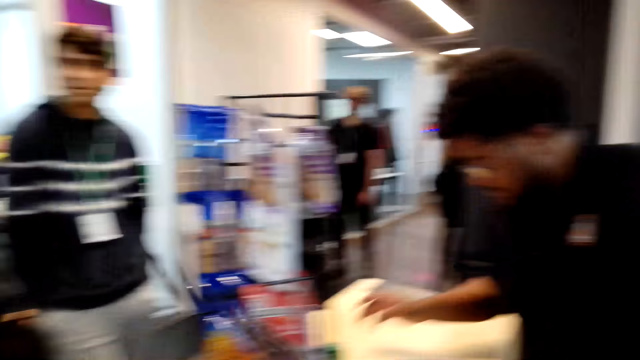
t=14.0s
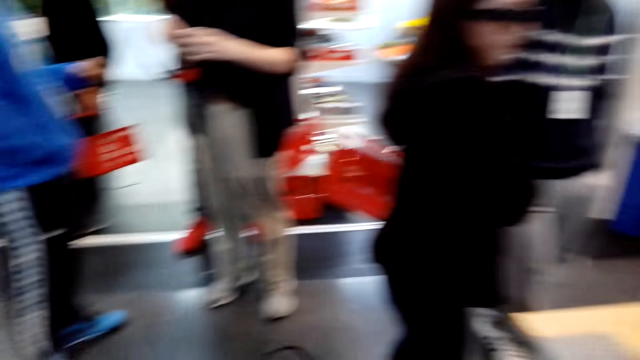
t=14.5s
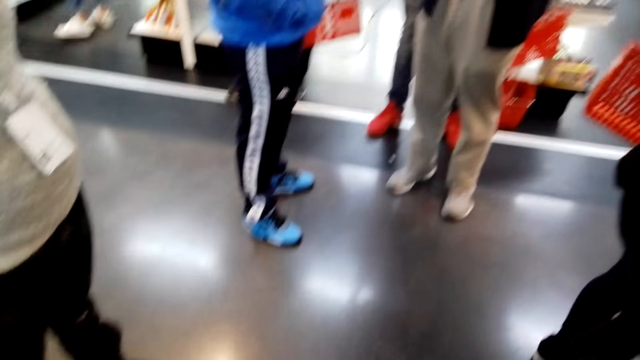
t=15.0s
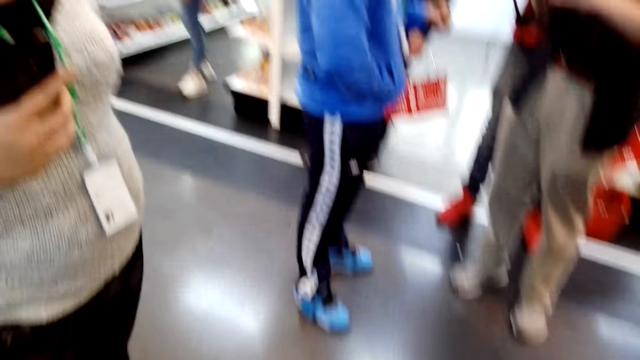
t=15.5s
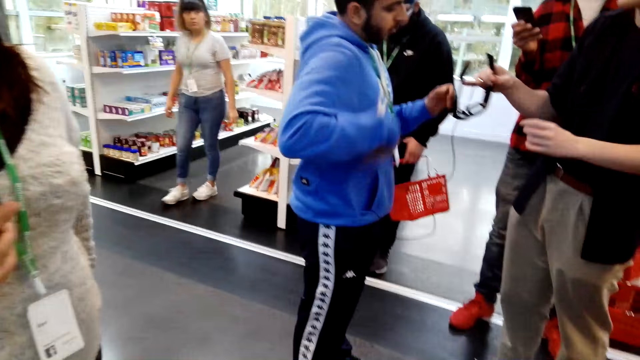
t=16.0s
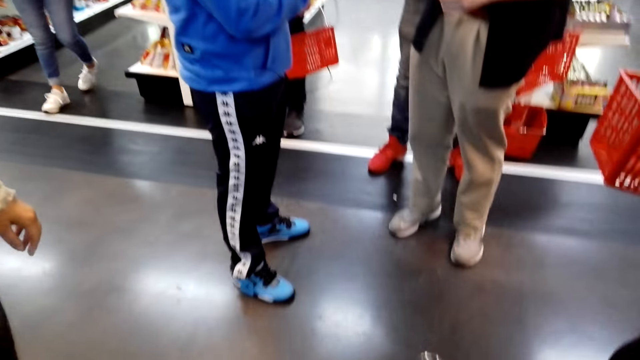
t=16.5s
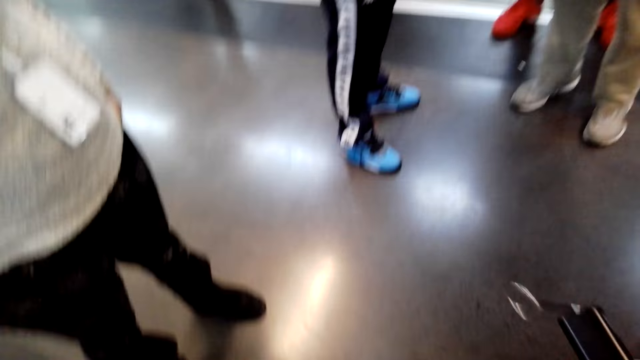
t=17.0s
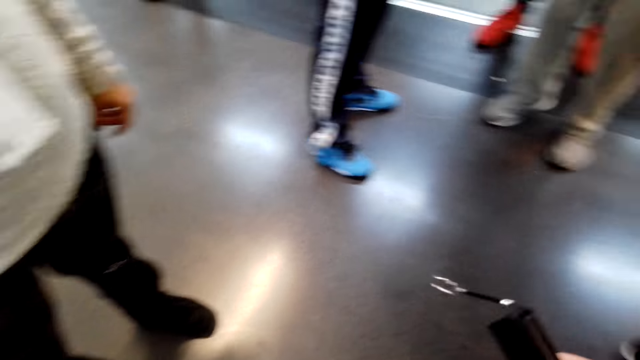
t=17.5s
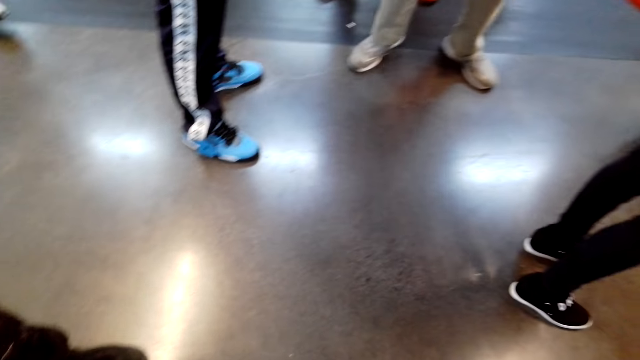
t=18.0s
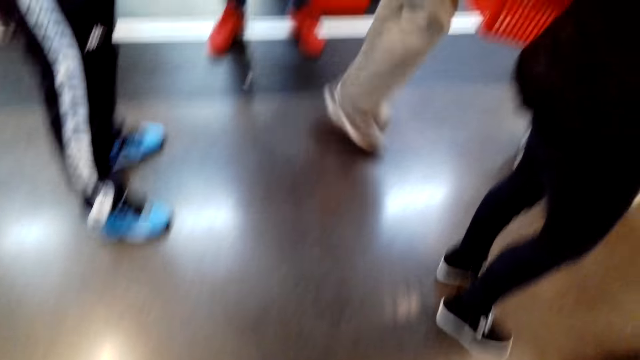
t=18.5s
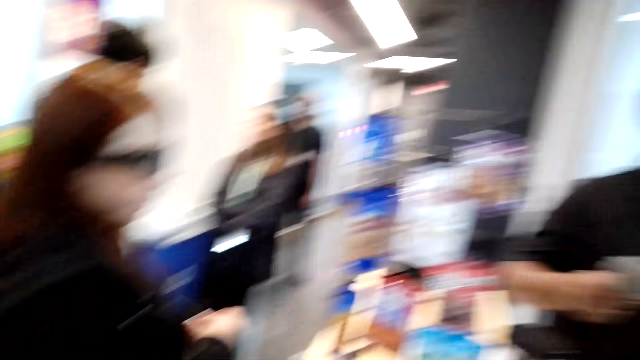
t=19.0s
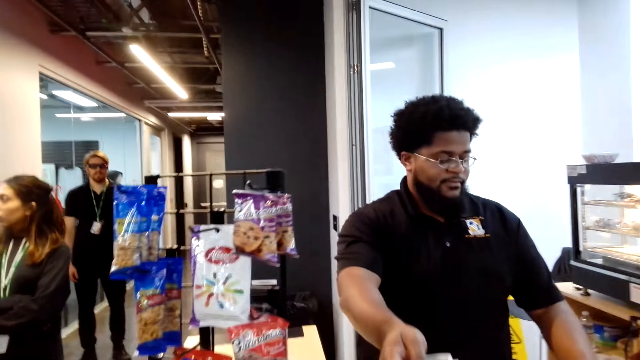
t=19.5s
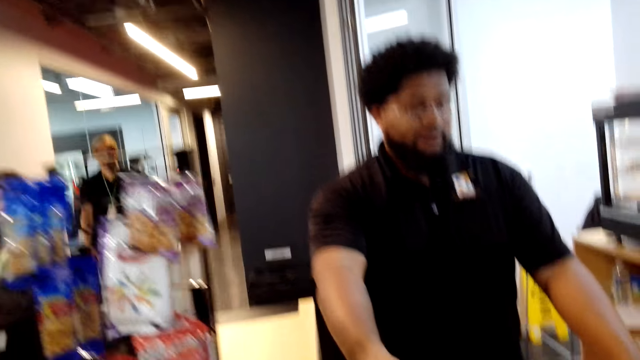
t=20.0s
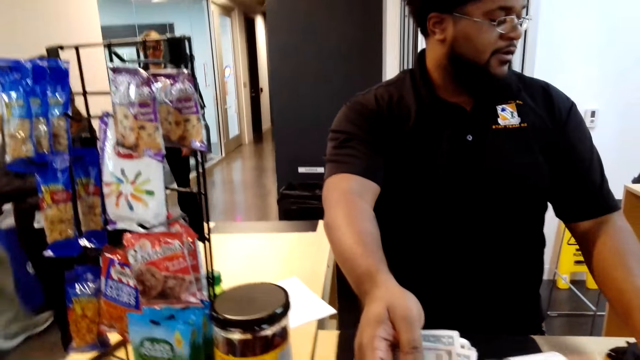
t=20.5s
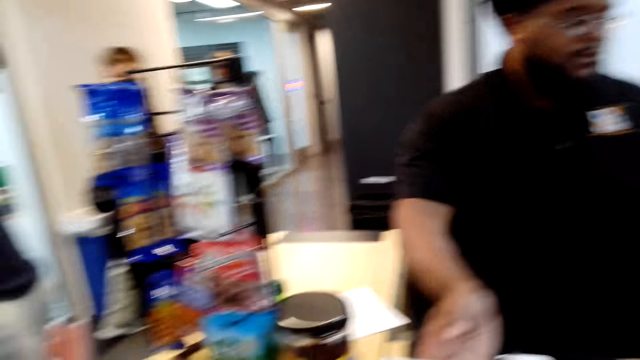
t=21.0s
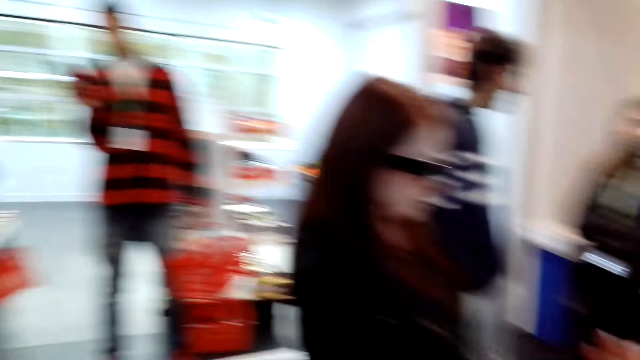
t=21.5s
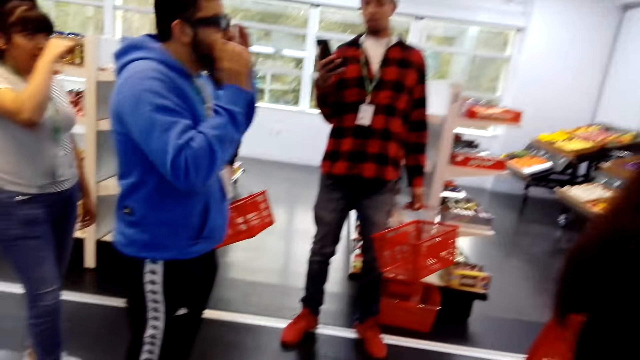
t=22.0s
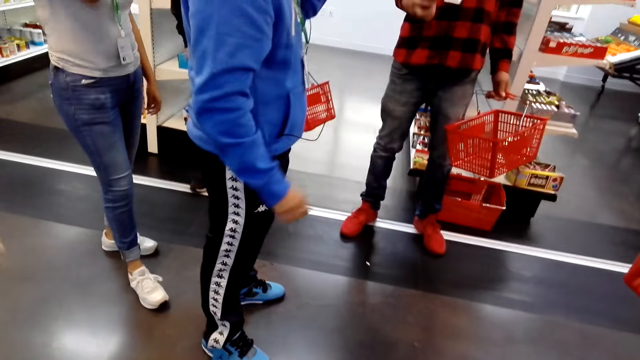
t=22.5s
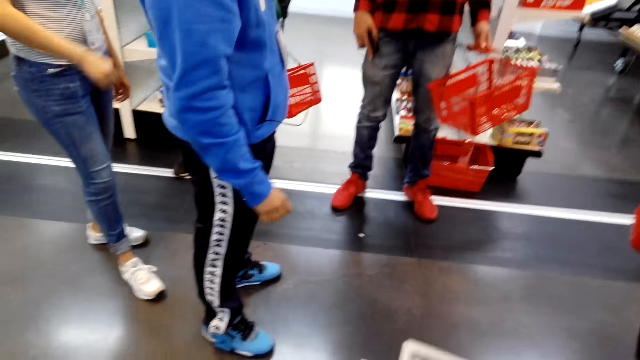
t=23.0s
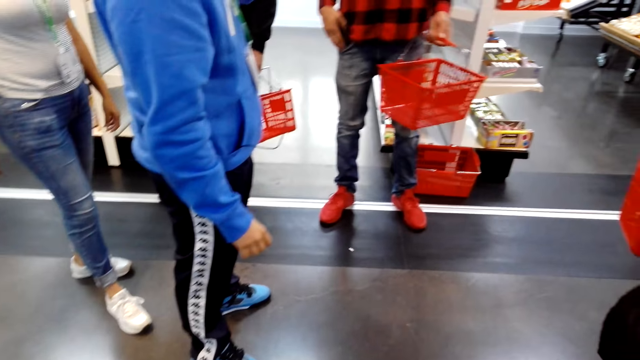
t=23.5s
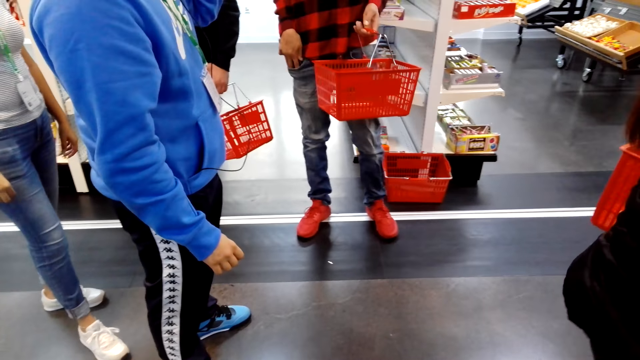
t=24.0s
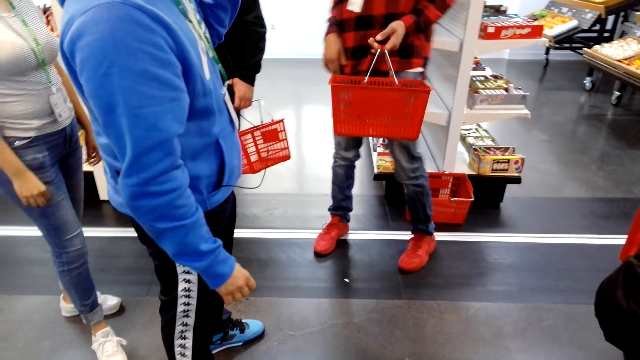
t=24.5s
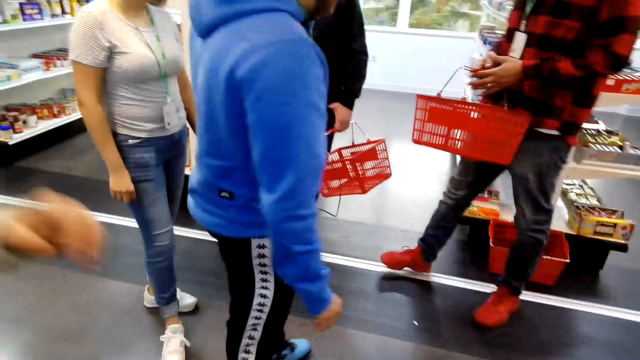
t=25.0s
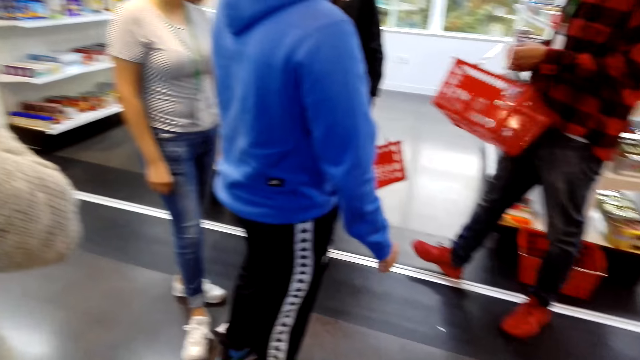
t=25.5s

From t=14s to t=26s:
The camera wearer picks a cable from the cashier. They look around. The cashier hands money to the camera wearer. The camera wearer picks the money from the cashier. They look around.

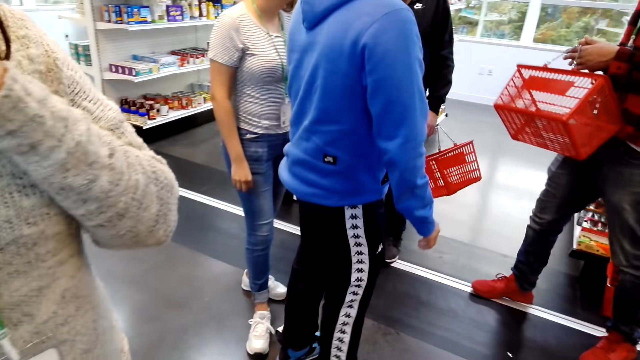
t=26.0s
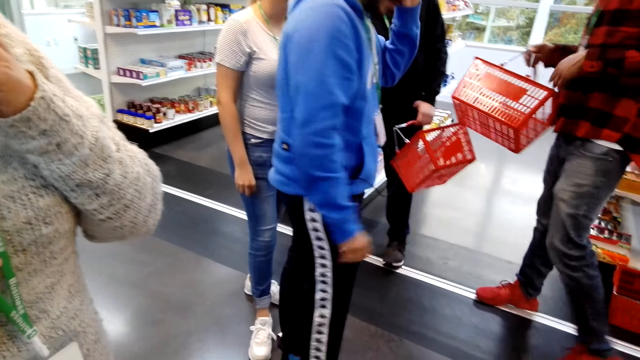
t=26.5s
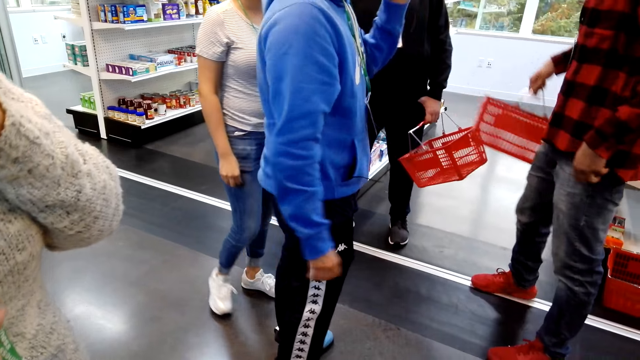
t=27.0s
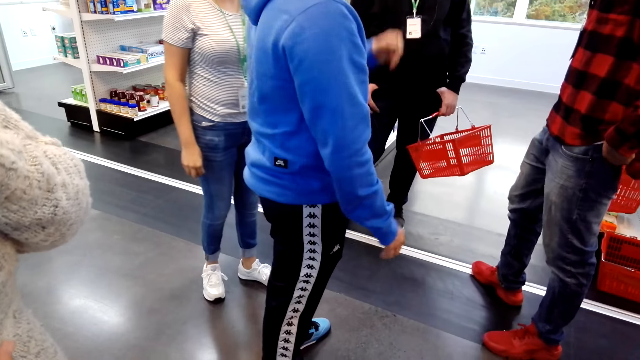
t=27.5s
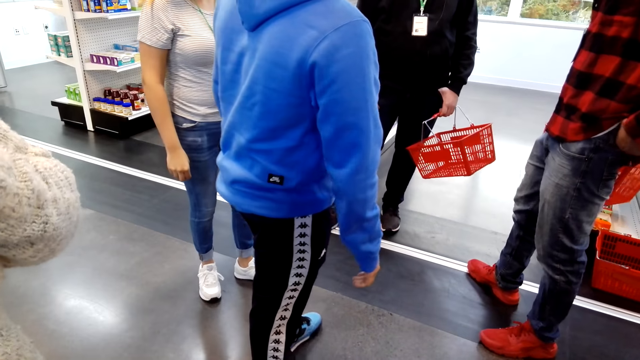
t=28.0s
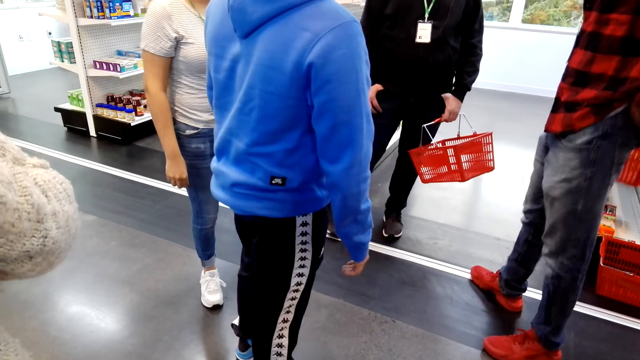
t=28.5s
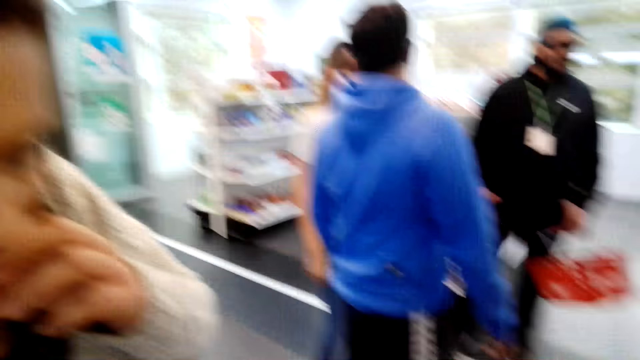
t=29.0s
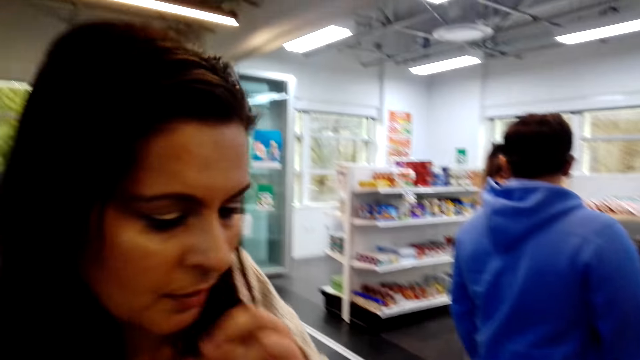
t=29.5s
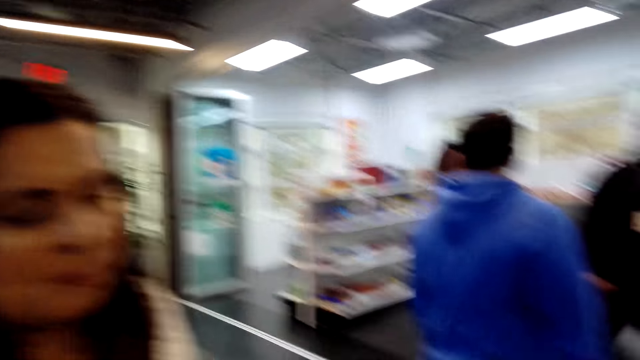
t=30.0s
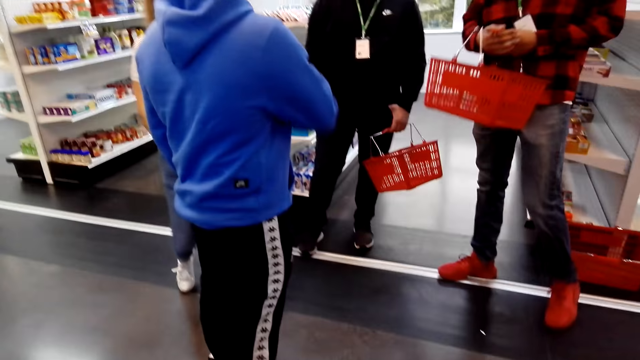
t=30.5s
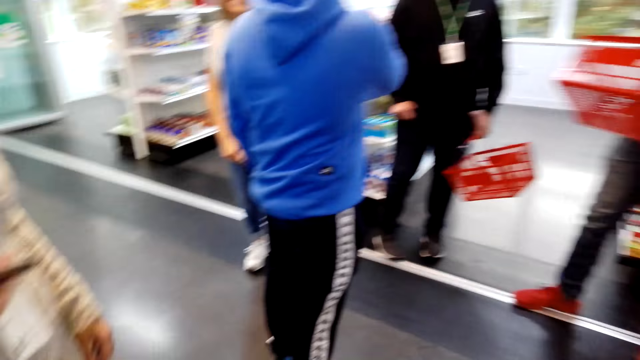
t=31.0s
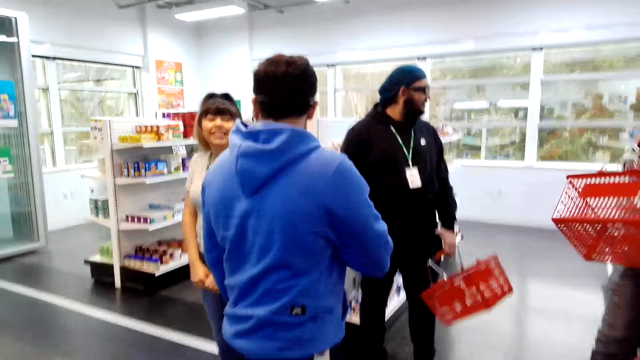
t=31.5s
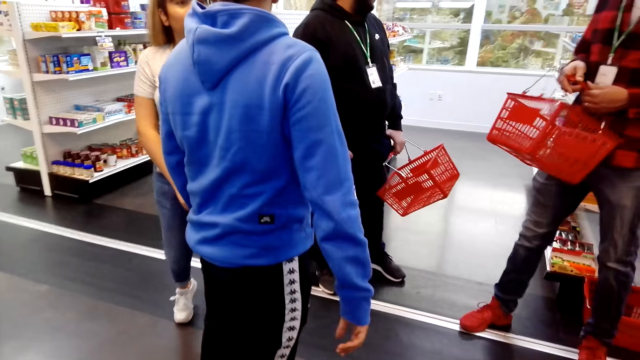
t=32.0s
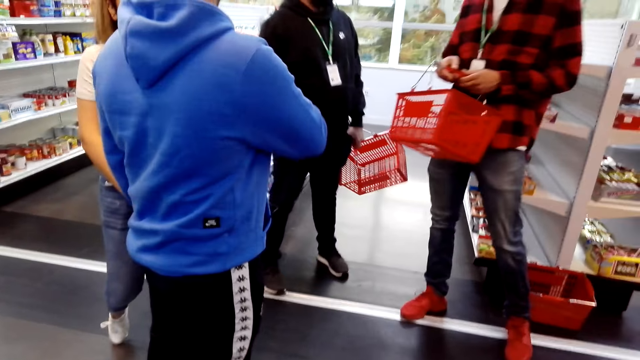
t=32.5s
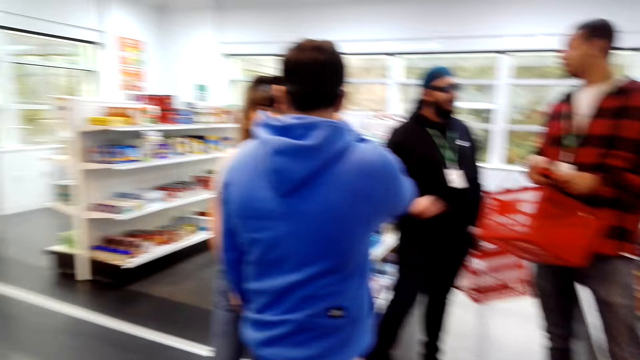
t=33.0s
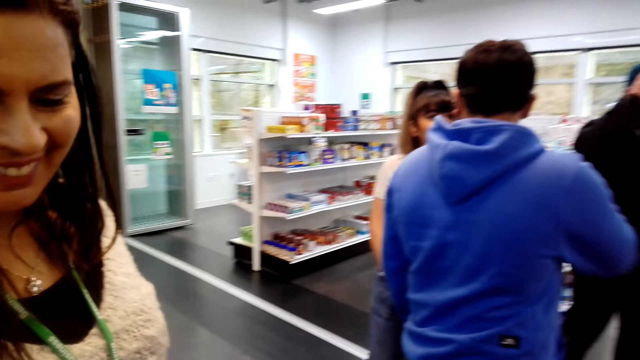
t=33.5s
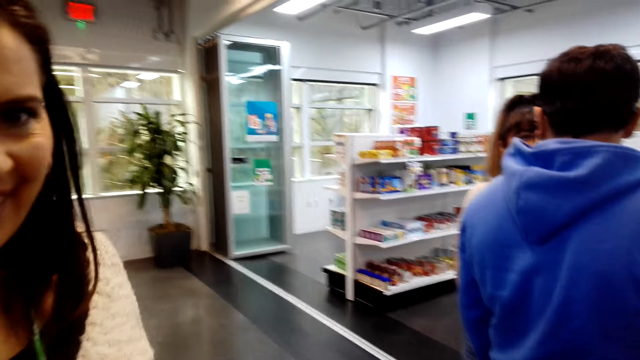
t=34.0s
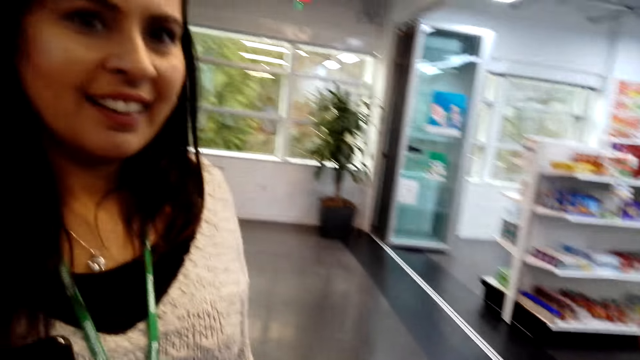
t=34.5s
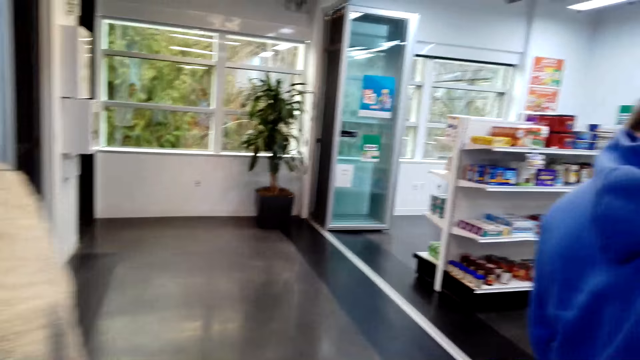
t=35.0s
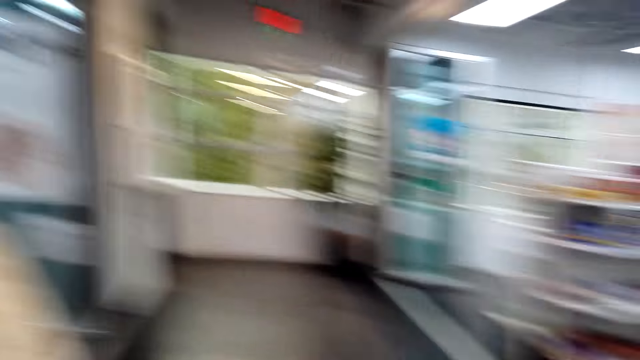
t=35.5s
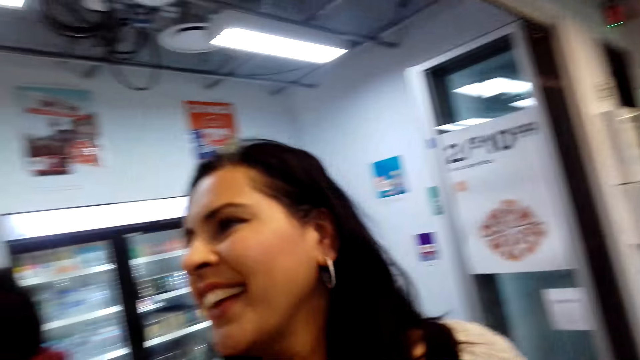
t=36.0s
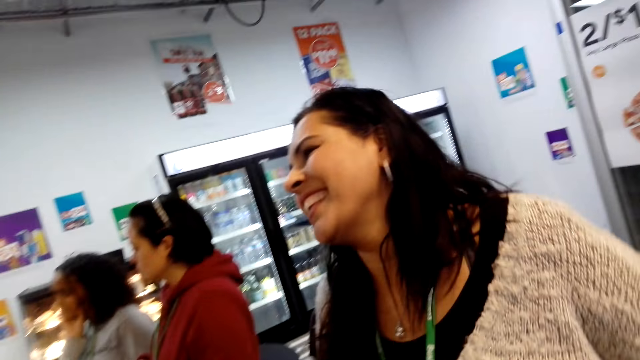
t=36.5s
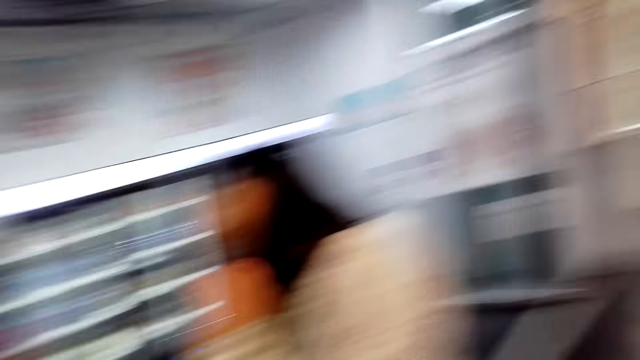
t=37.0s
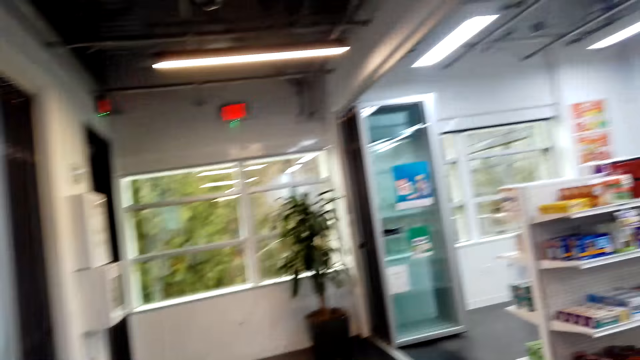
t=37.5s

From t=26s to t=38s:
The camera wearer talks to a woman. The woman responds to the camera wearer. The camera wearer looks around. They talk to the woman. A person smiles at the camera wearer. The woman speaks to the camera wearer.
